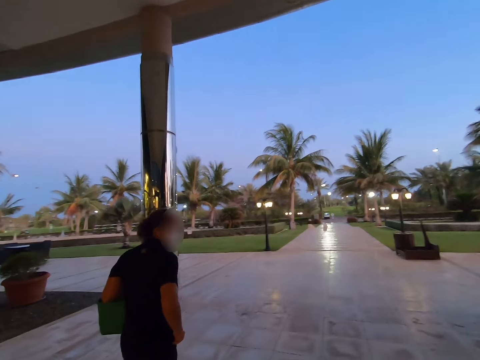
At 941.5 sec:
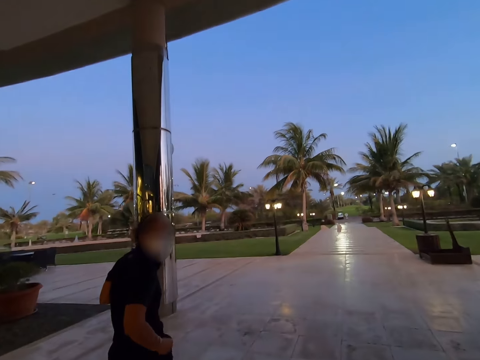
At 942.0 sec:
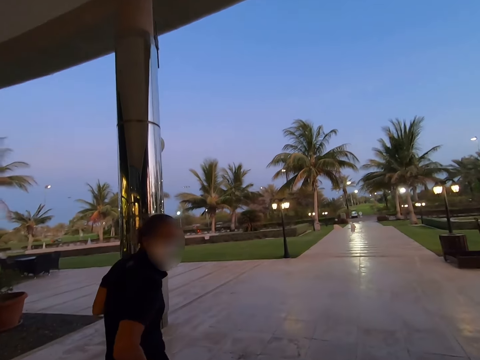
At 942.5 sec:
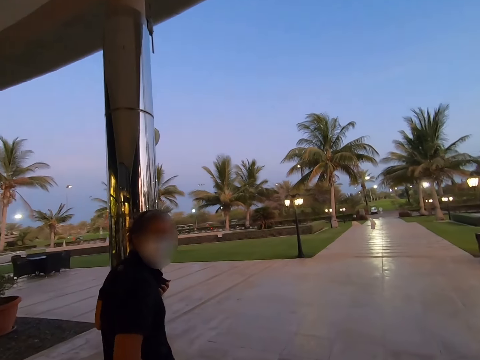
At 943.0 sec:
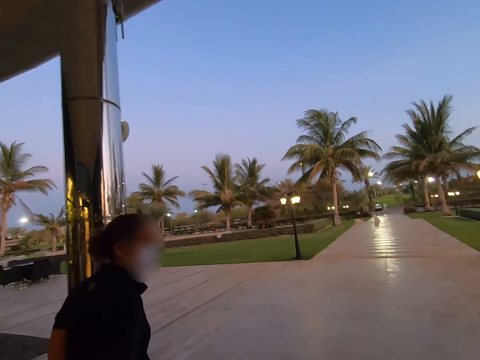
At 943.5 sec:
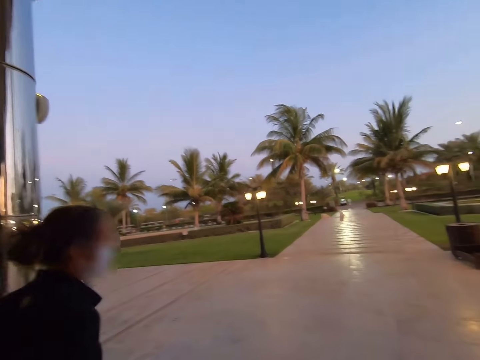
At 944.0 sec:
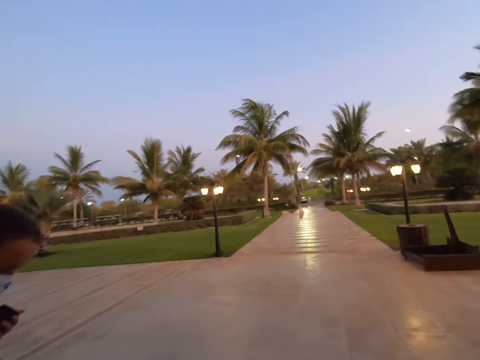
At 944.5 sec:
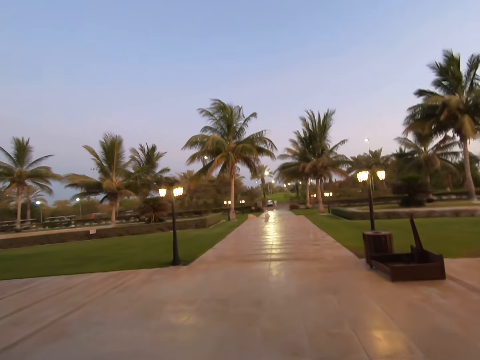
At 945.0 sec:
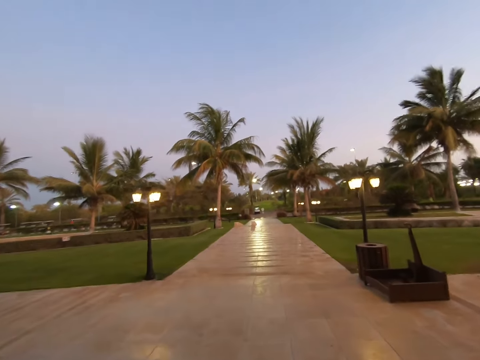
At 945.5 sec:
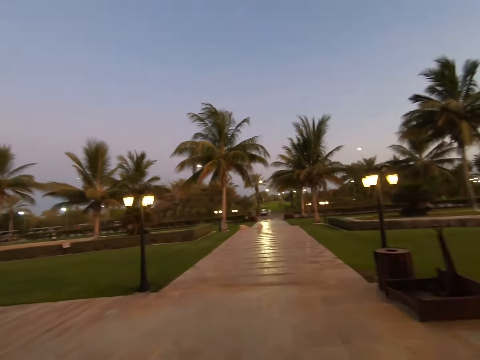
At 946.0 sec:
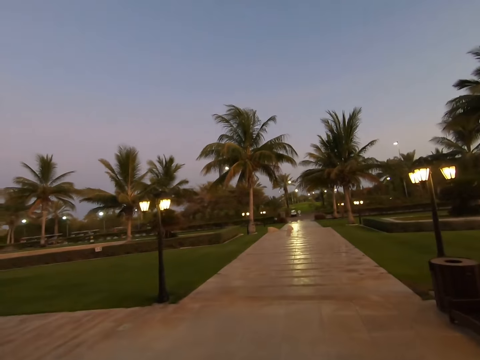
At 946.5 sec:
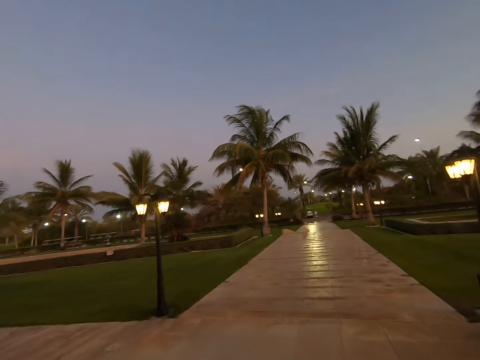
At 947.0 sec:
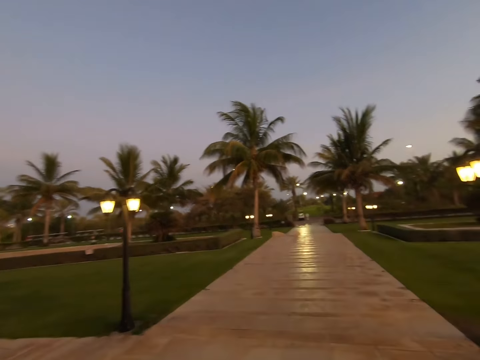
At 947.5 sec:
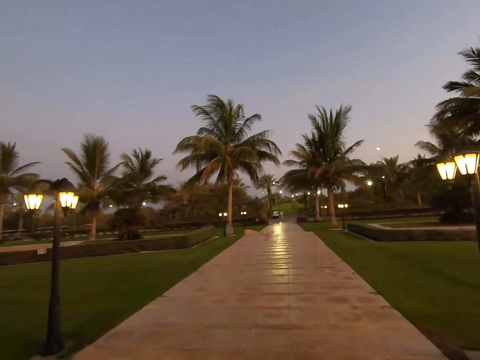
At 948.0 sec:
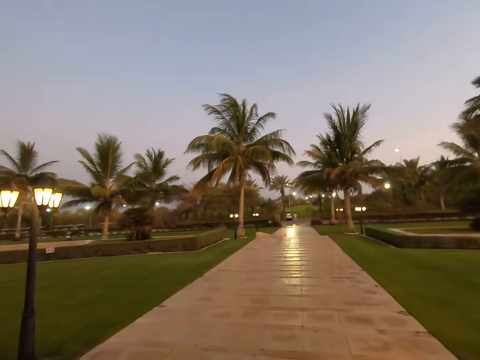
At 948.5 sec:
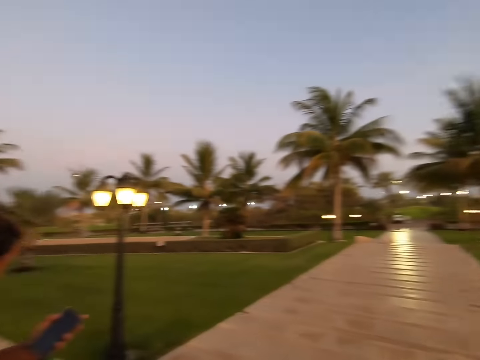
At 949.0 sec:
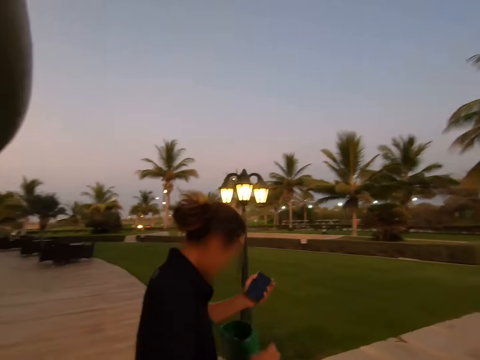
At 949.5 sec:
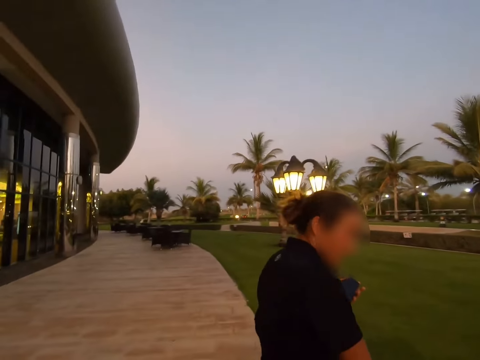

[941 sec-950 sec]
A woman stares at the camera wearer. The camera wearer walks on the walkway with another woman and the woman.

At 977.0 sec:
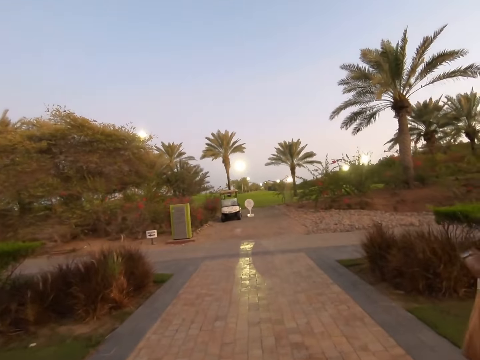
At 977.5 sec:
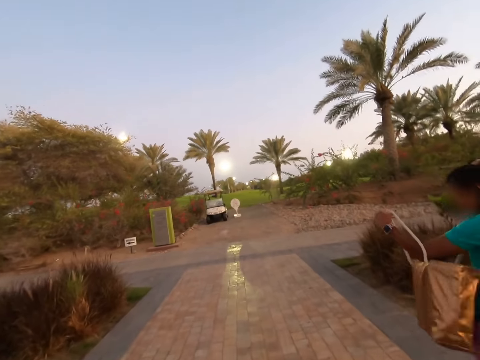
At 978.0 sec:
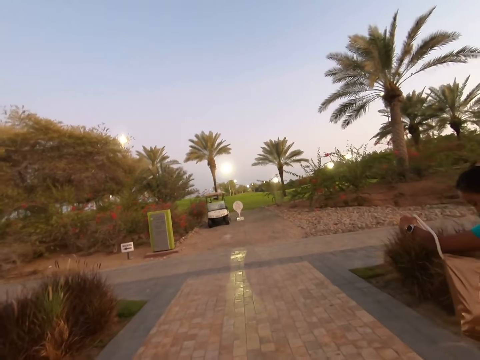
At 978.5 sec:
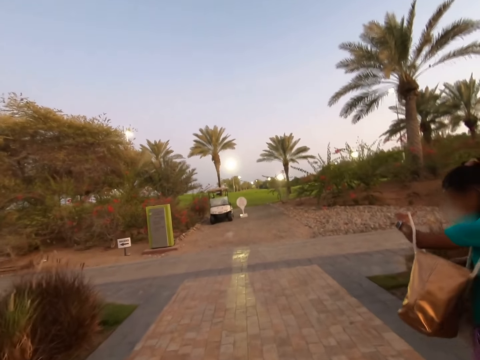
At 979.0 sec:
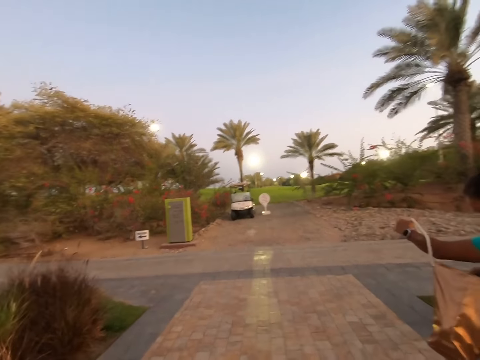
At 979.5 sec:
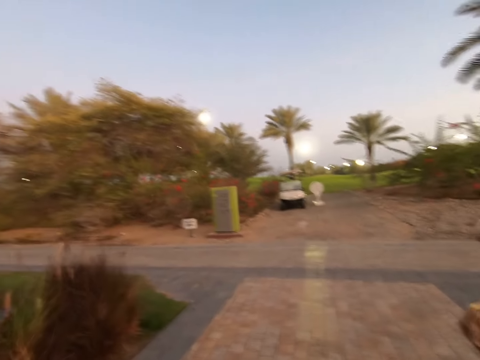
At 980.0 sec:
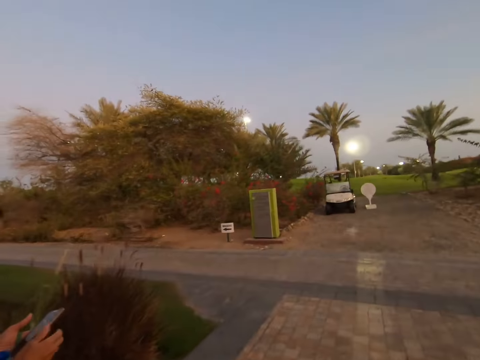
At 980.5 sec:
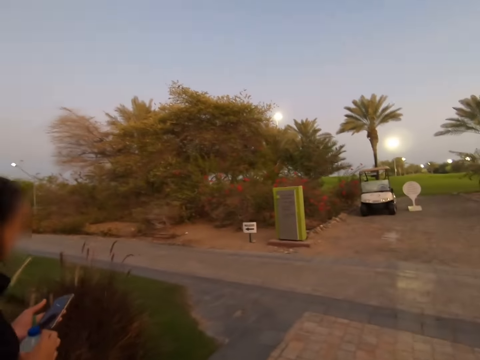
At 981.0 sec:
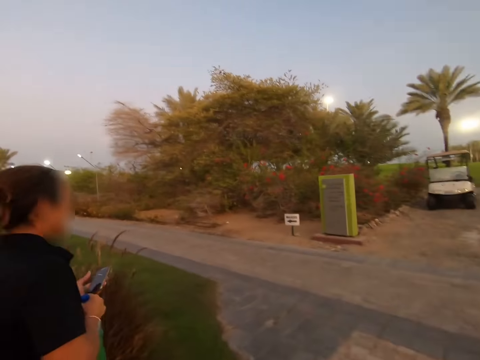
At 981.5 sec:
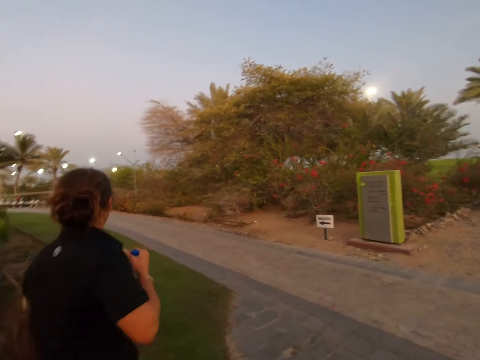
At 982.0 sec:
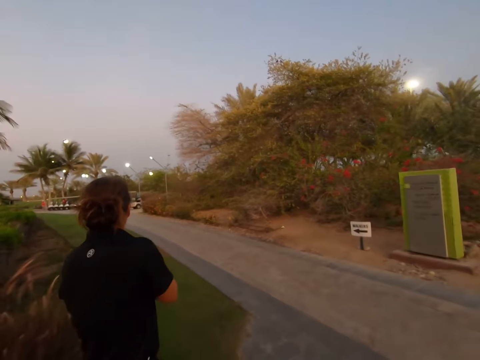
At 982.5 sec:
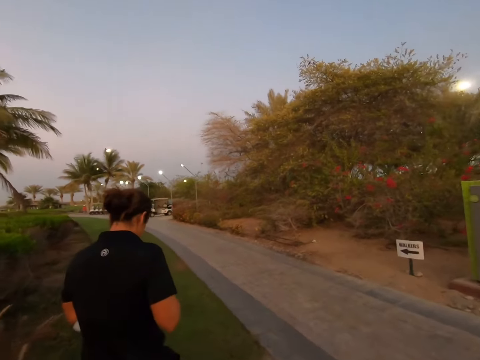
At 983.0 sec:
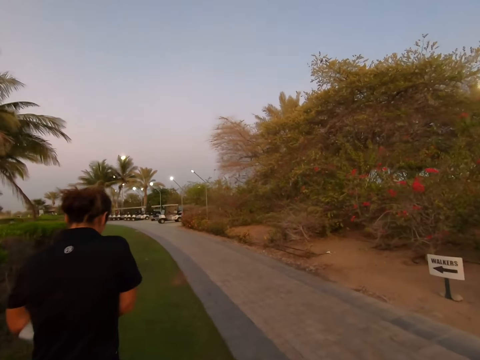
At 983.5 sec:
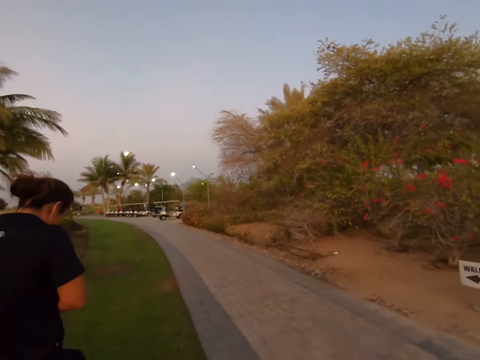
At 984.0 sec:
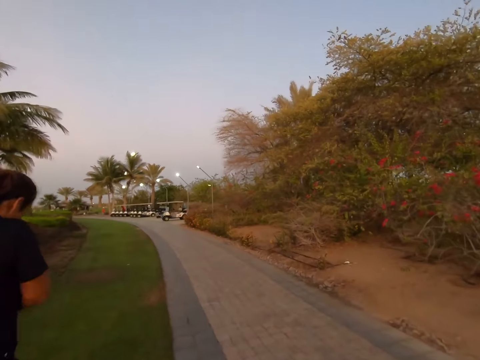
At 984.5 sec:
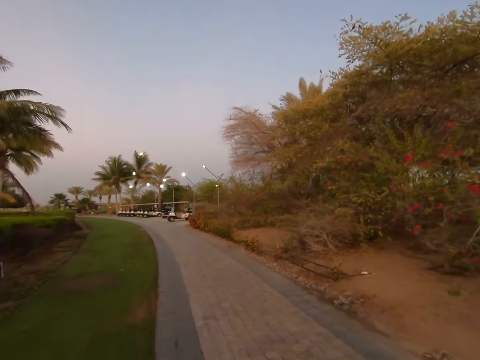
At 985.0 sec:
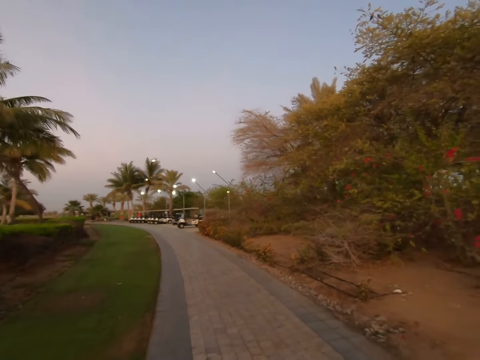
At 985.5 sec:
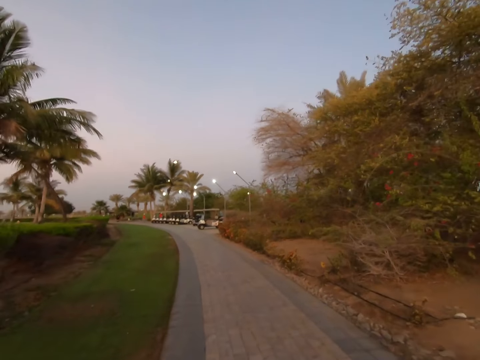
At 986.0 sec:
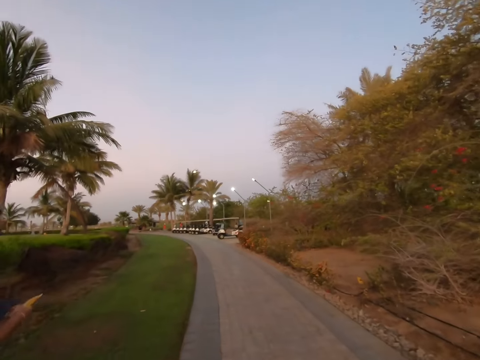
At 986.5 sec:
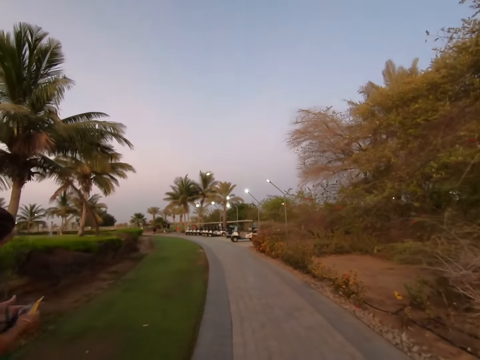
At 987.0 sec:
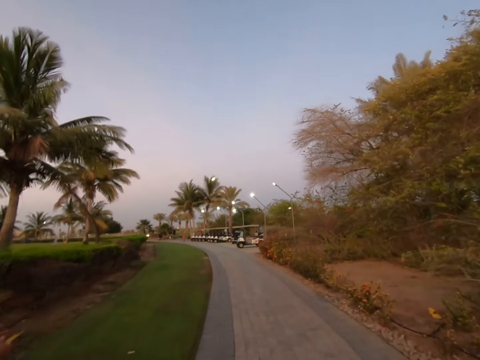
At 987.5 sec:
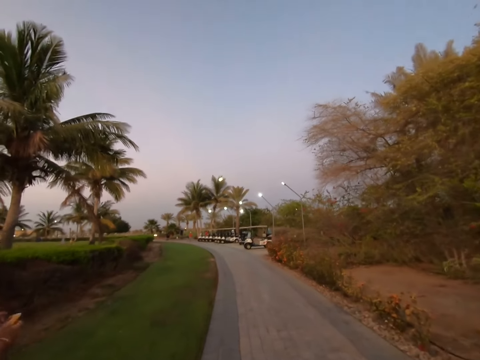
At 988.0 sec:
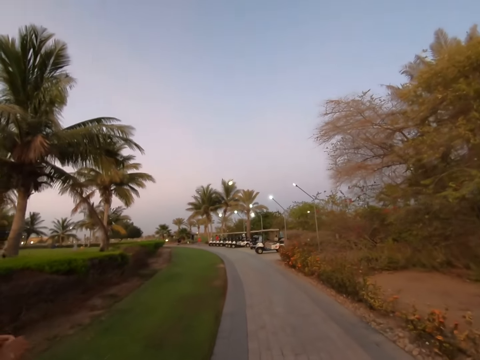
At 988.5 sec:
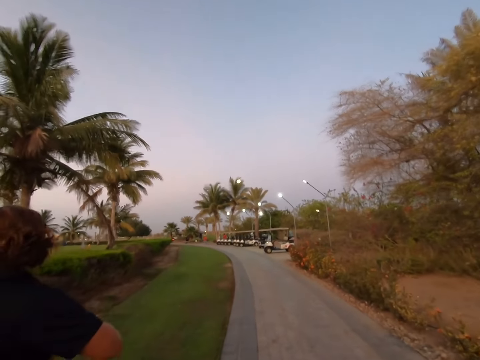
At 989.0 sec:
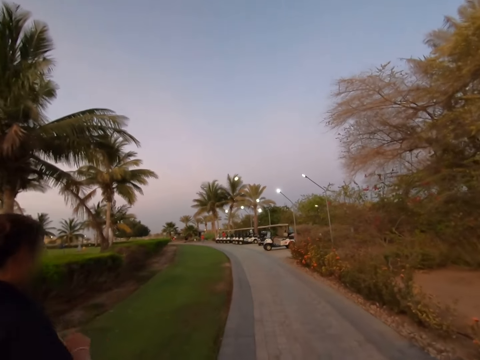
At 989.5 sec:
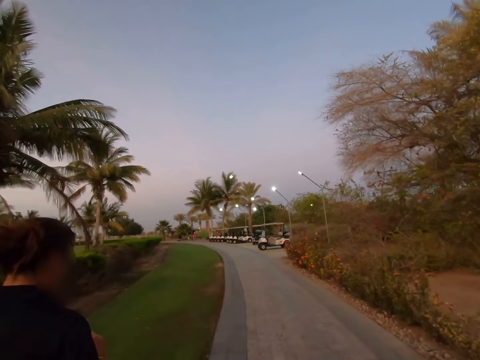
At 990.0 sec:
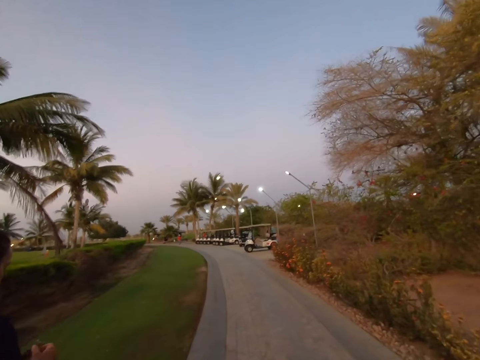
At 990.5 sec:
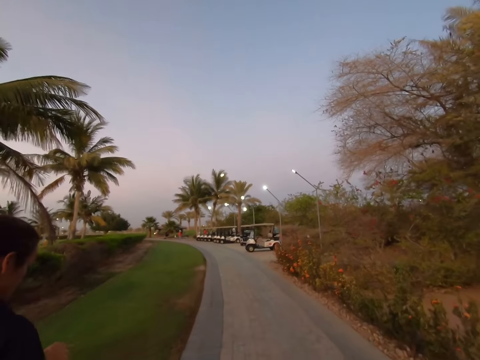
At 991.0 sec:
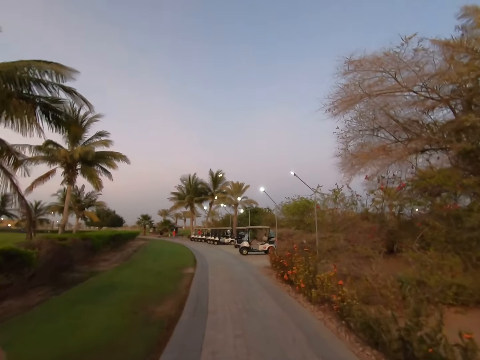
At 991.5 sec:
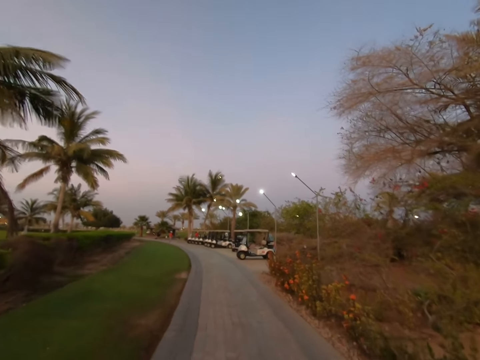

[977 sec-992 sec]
A woman checks her bag. Another woman adjusts the water bottle in her hands. The other woman checks on her phone.

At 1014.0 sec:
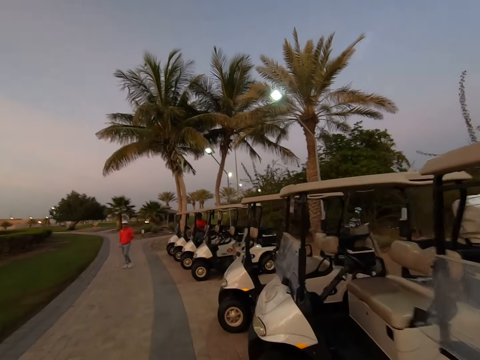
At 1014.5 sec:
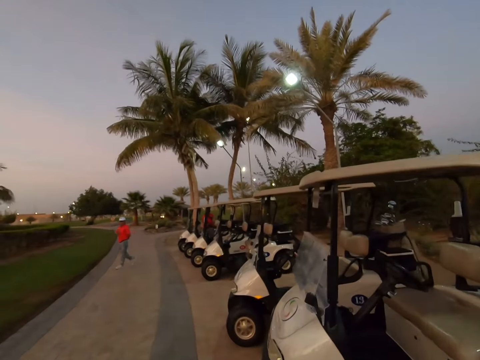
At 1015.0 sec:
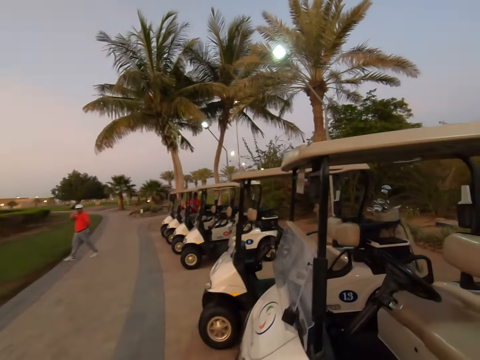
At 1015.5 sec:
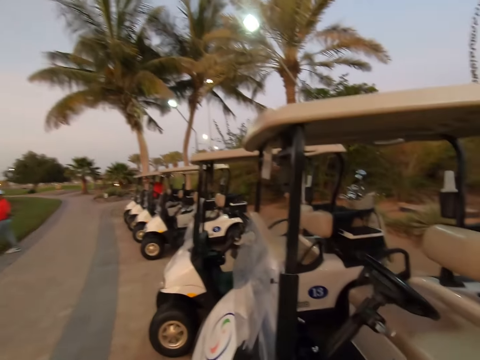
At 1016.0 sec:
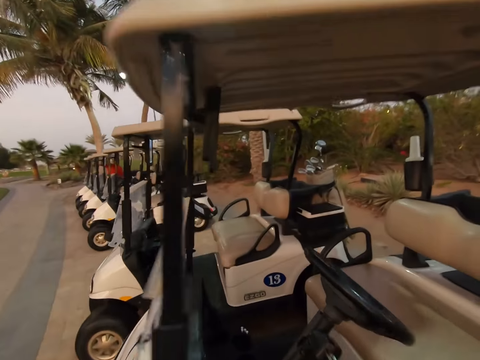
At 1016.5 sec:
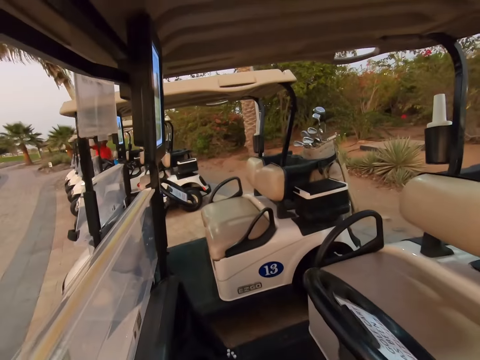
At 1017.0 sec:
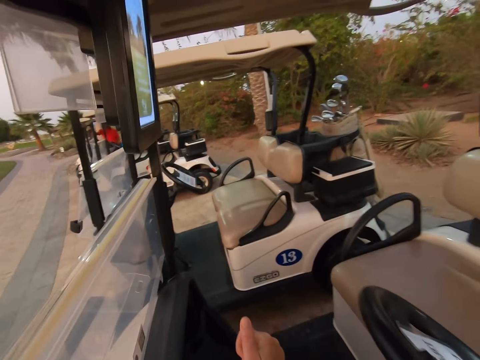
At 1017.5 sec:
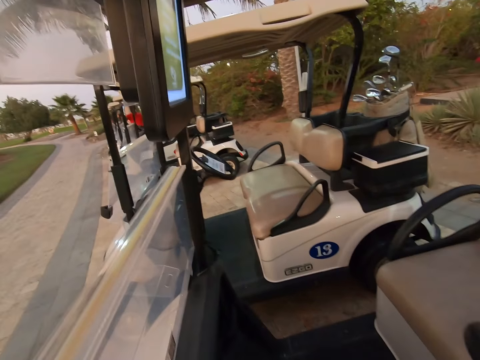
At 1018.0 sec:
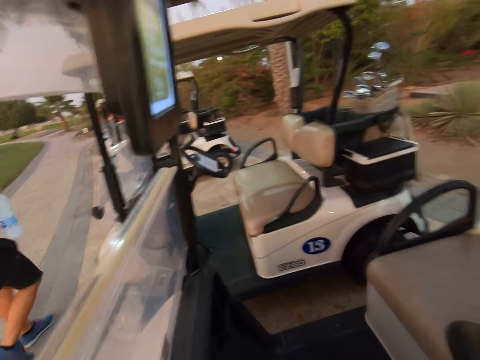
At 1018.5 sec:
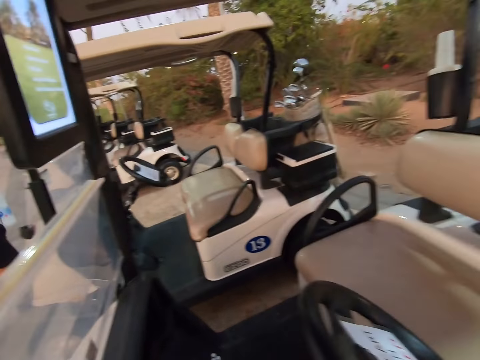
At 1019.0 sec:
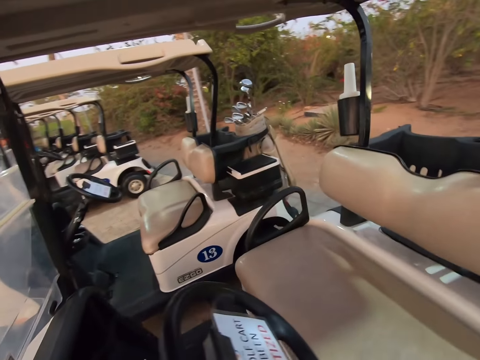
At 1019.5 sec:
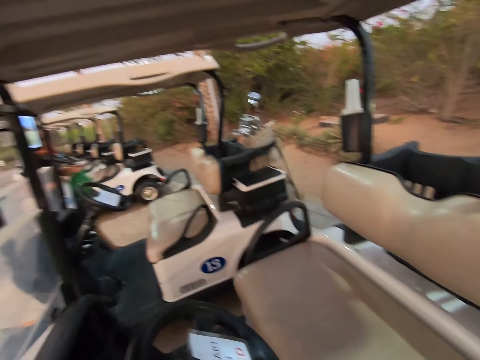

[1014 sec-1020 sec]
A man waves at the camera wearer's direction. The camera wearer stares at the golf cart.
